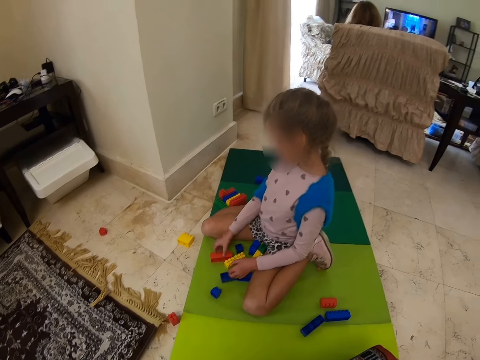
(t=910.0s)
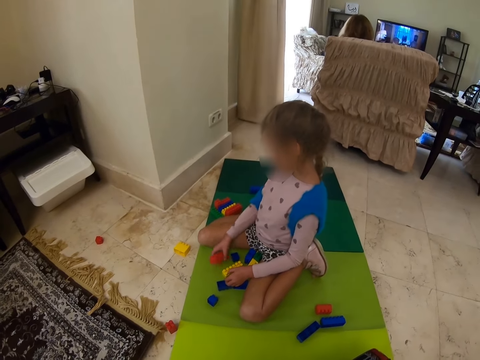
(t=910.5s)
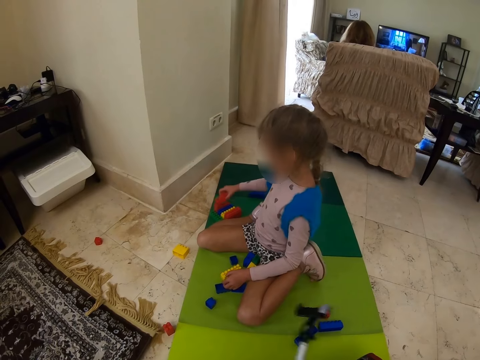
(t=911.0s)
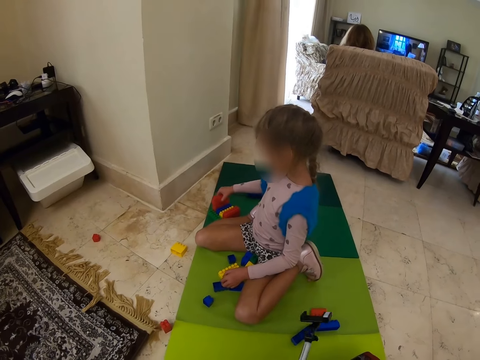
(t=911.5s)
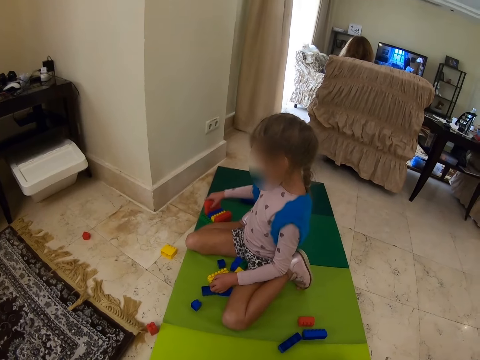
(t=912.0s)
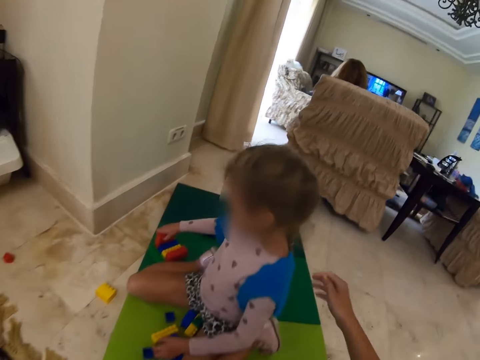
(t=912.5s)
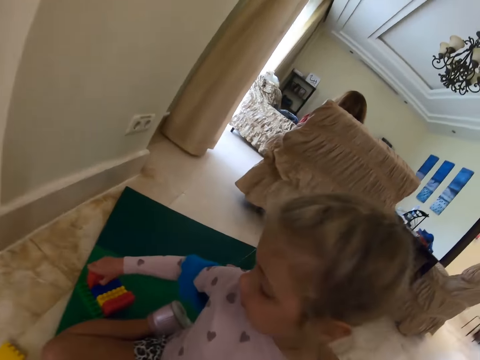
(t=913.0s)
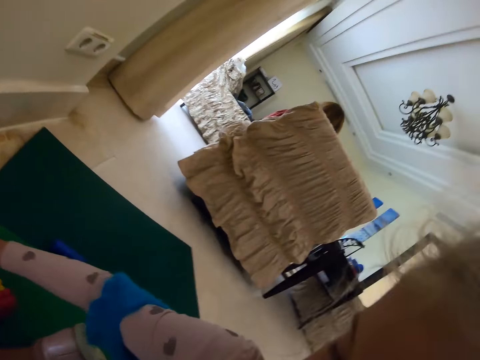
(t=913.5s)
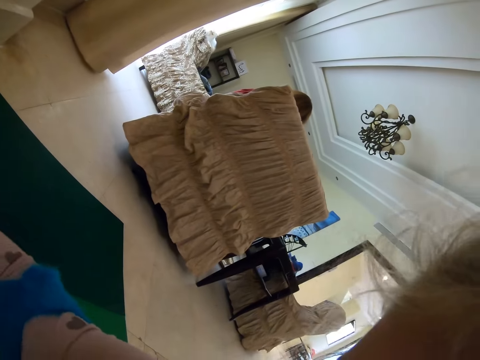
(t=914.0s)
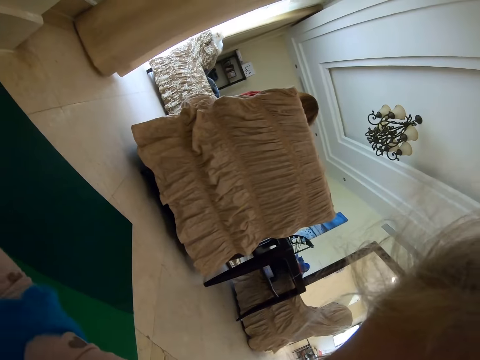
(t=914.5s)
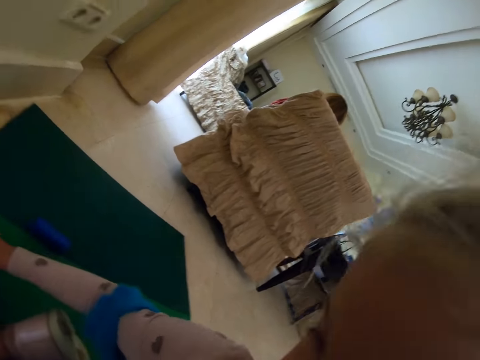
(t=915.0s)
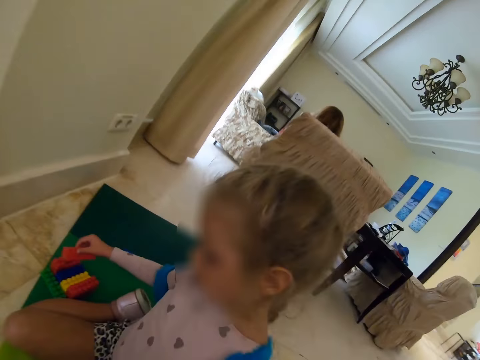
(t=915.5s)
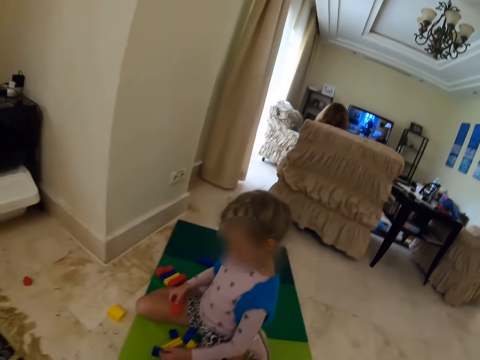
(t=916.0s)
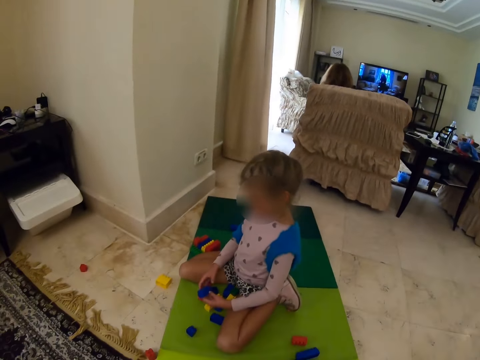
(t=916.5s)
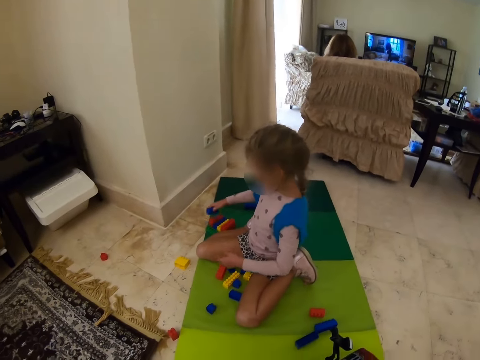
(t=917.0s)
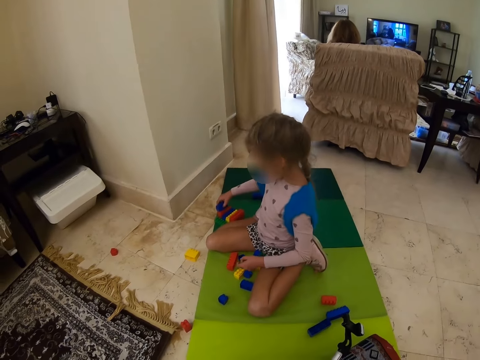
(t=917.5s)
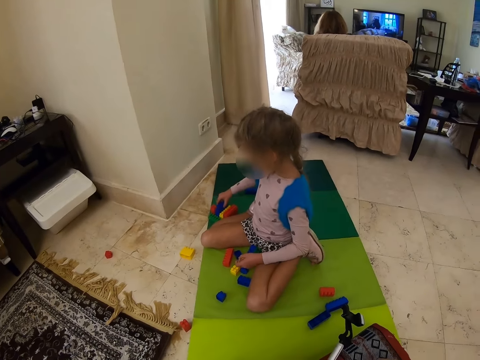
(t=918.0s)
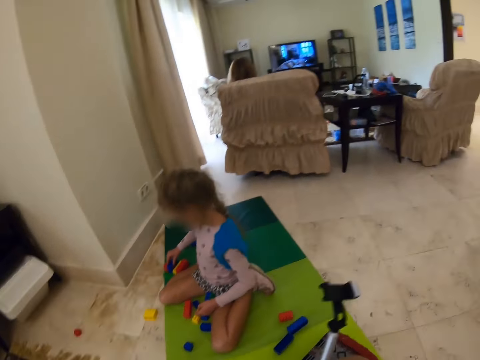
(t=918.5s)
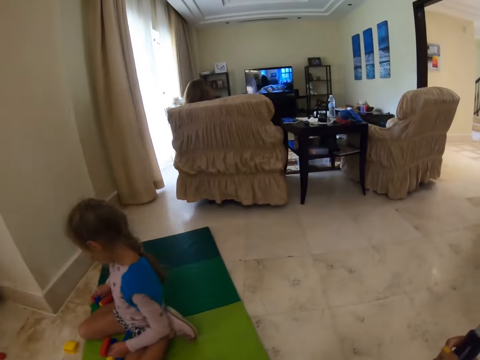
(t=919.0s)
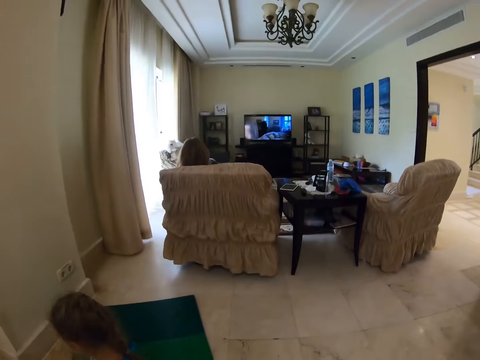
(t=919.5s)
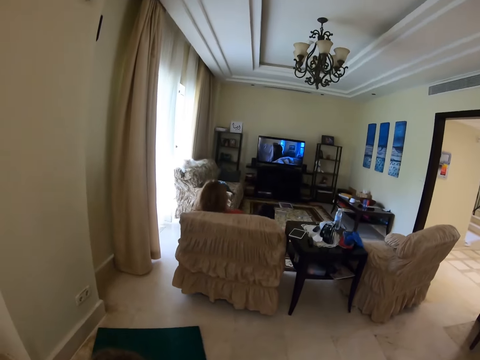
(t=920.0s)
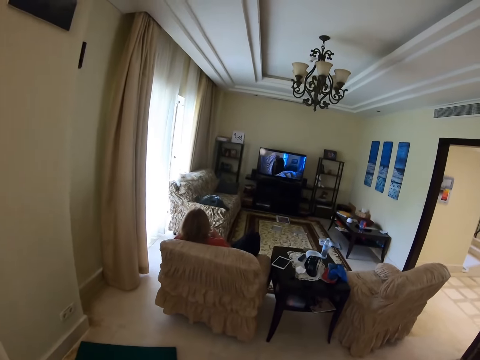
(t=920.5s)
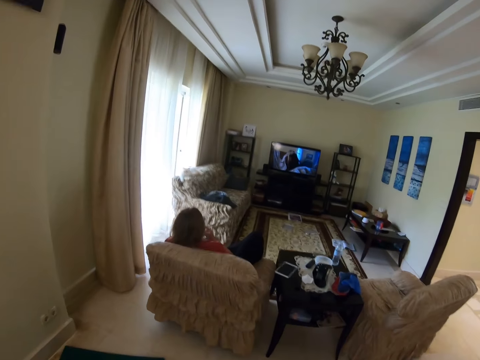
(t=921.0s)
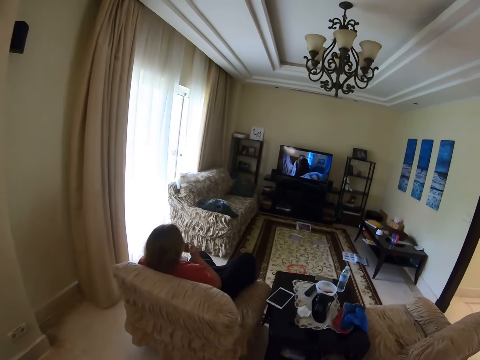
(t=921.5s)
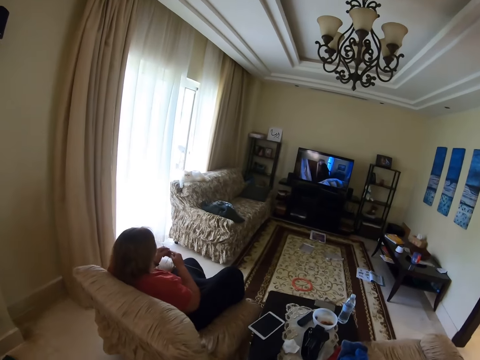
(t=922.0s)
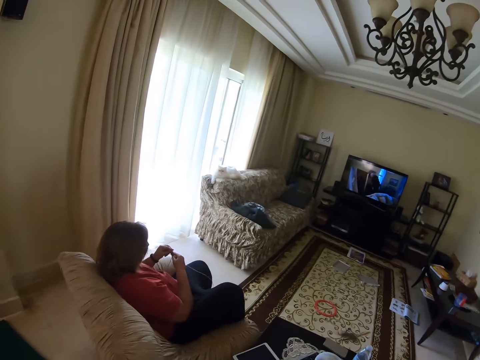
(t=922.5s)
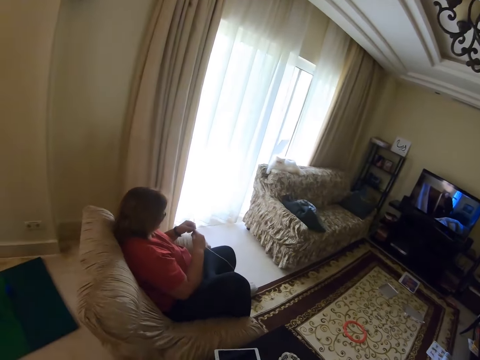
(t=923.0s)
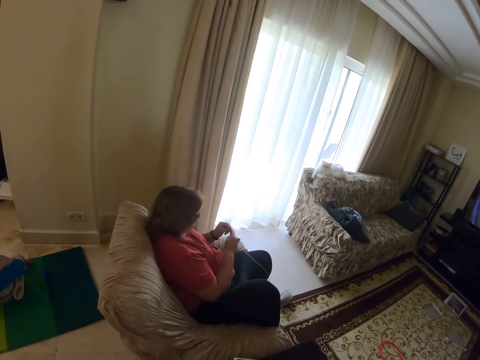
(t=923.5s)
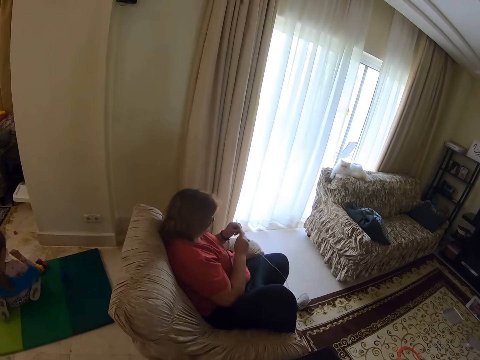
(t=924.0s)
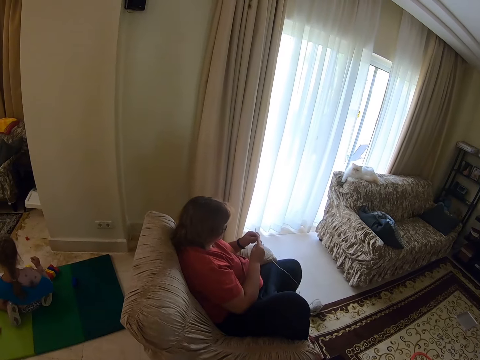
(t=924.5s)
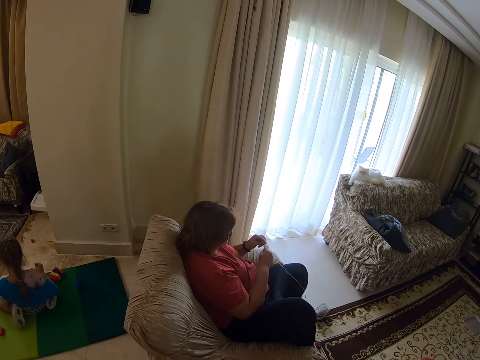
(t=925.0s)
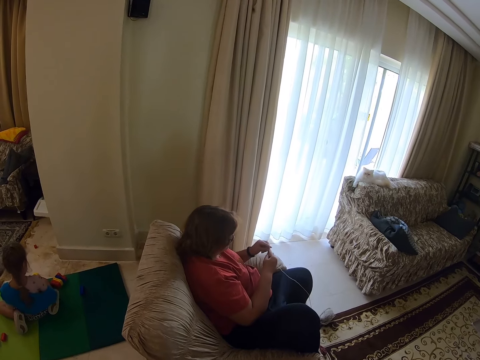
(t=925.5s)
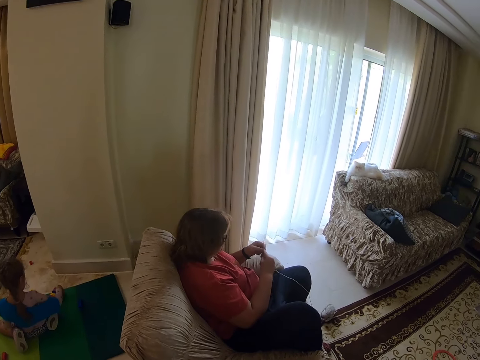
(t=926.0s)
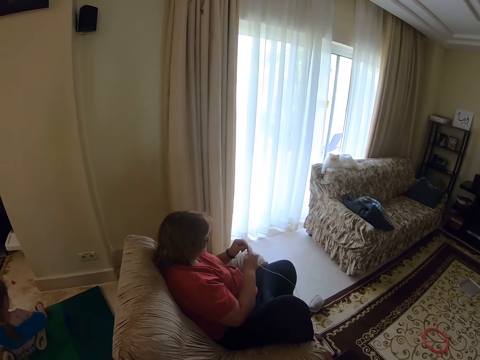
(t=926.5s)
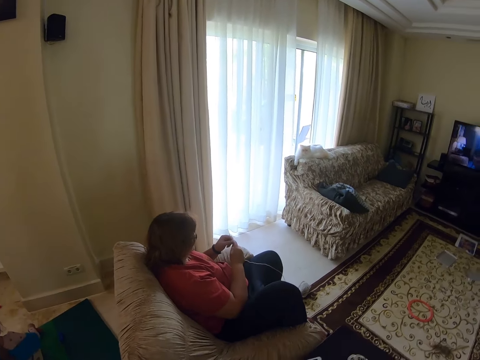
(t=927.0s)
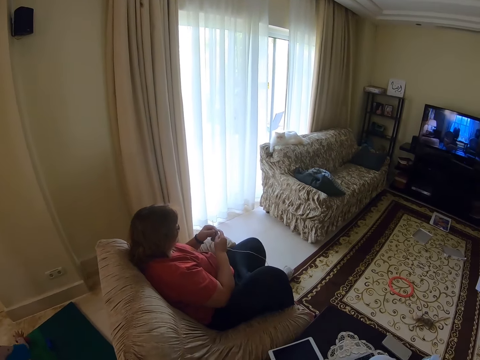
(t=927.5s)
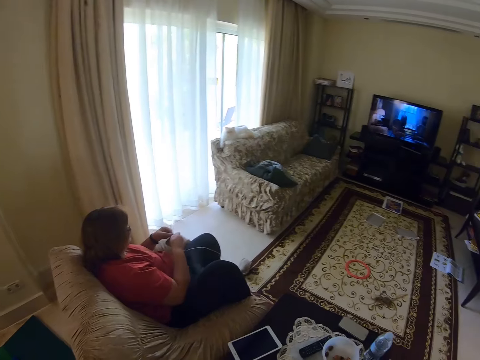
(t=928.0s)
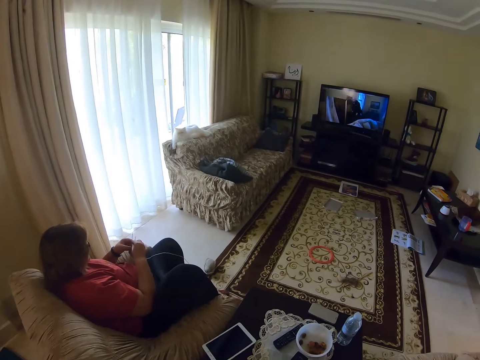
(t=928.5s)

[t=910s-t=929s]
The camera wearer assembles the toys. They come near a person. The person assembles the toys. The camera wearer walks around the house. Another person knits fabric. The camera wearer dialogues to the other person. They stand beside the other person.

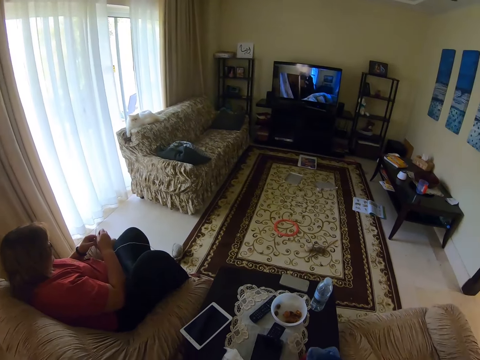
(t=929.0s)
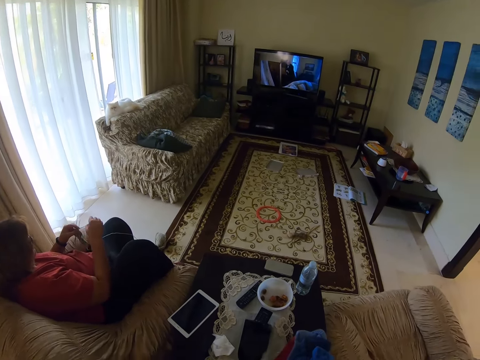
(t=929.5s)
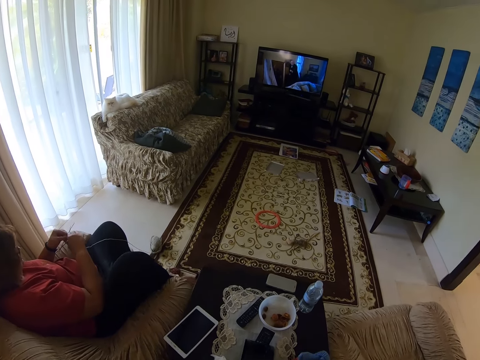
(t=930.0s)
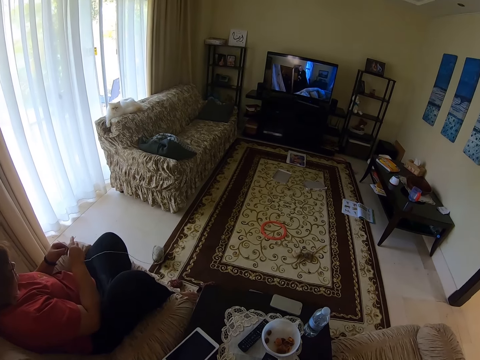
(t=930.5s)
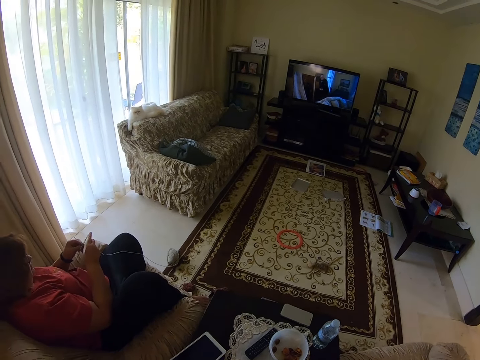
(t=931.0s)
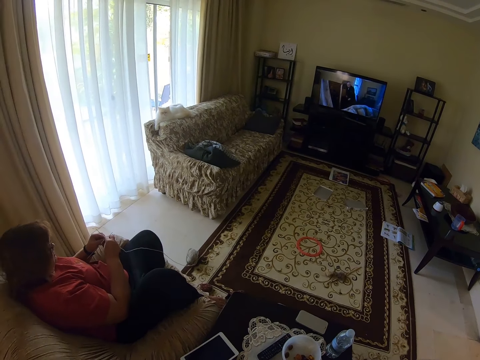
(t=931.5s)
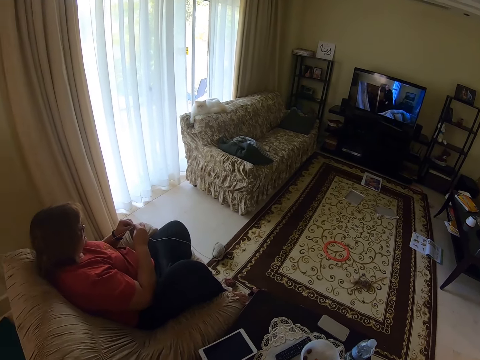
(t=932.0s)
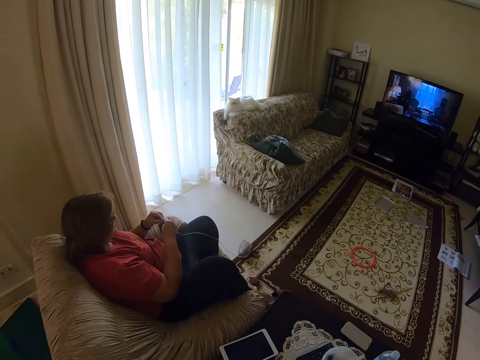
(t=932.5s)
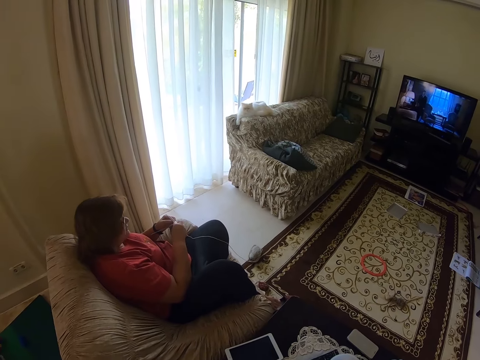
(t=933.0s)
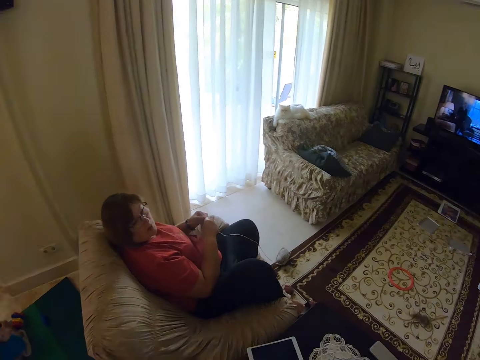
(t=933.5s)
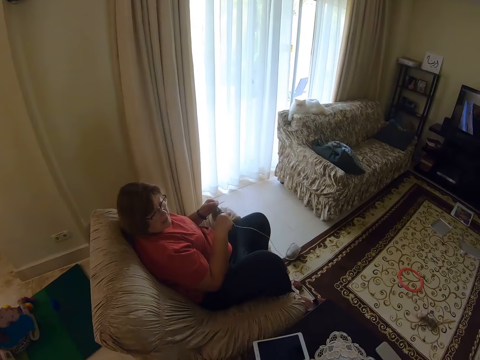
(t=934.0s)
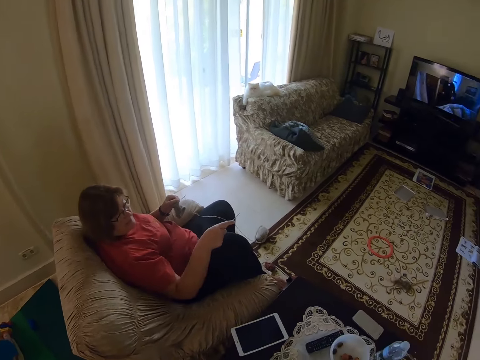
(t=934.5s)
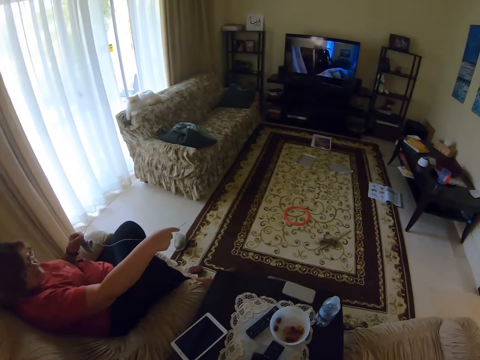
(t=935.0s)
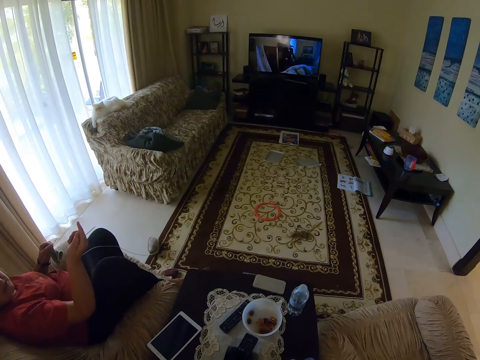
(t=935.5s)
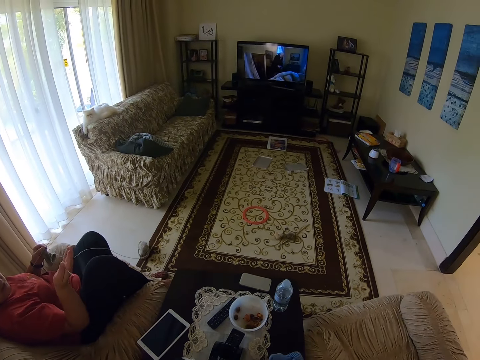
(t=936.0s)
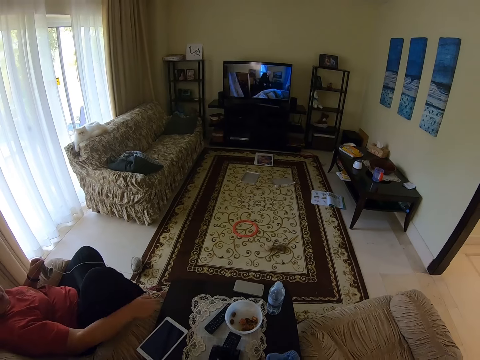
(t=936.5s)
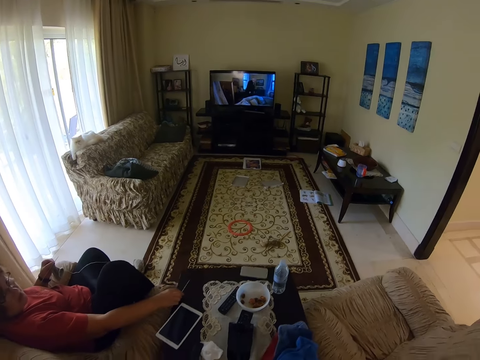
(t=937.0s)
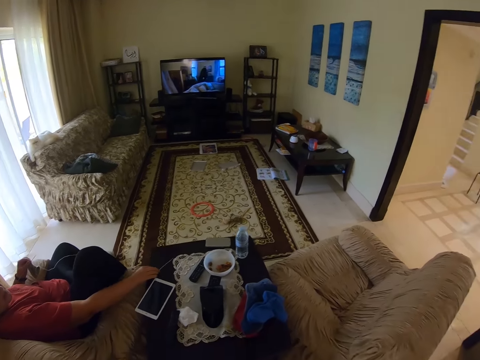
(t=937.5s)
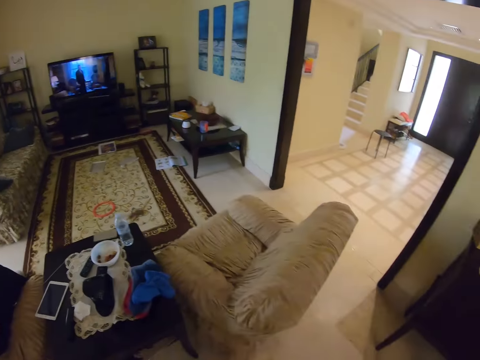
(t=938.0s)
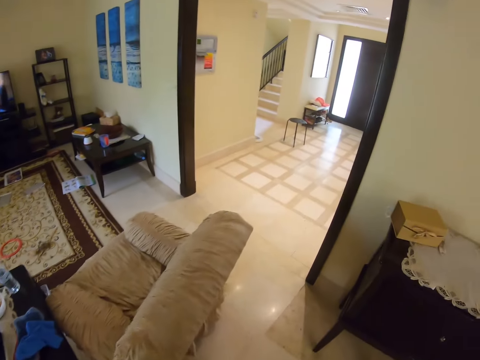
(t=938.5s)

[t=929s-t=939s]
A person knits fabric. The person points at something. The person puts the crochet on the seat.
